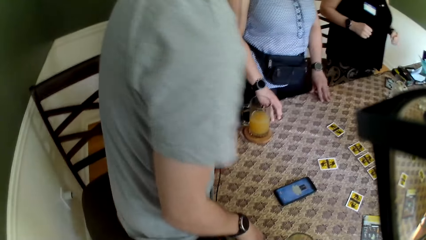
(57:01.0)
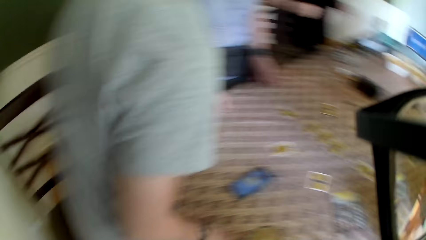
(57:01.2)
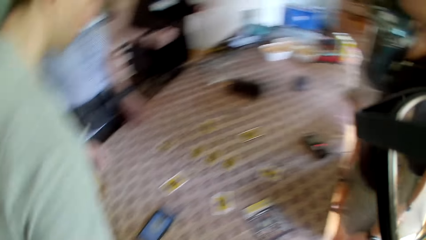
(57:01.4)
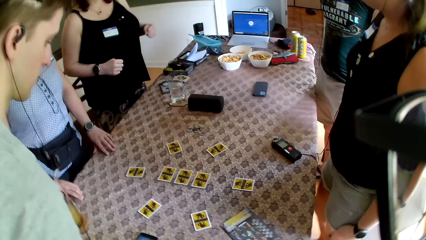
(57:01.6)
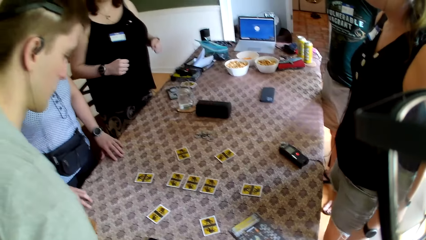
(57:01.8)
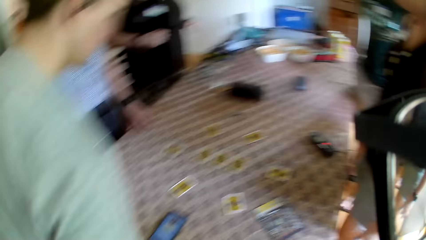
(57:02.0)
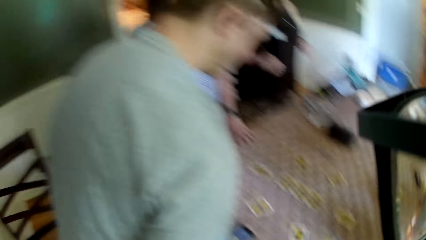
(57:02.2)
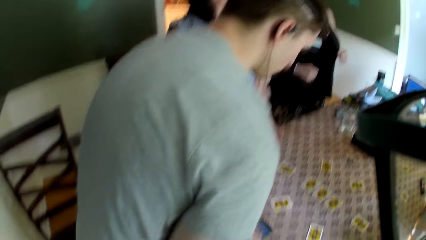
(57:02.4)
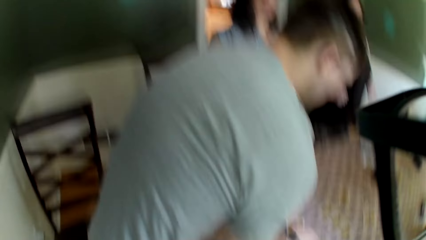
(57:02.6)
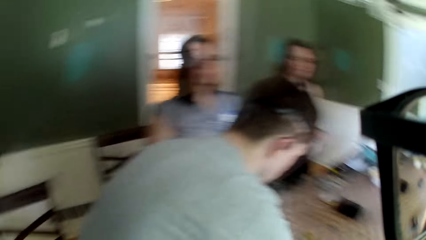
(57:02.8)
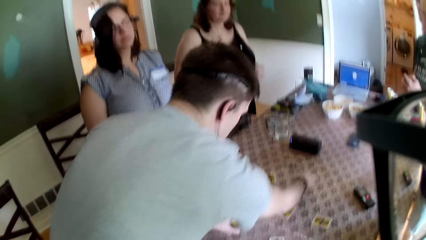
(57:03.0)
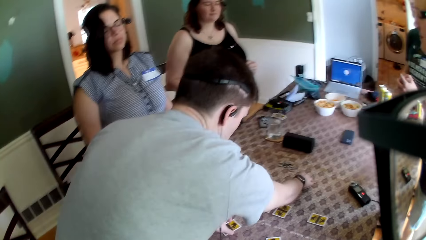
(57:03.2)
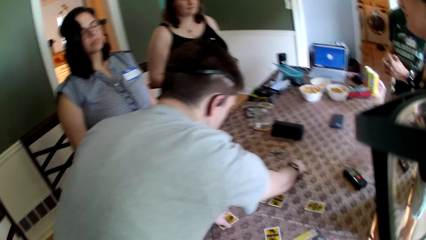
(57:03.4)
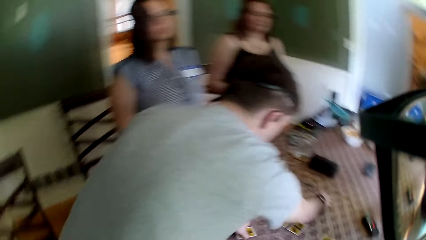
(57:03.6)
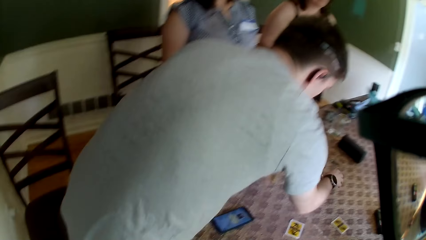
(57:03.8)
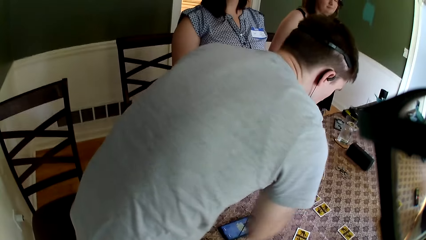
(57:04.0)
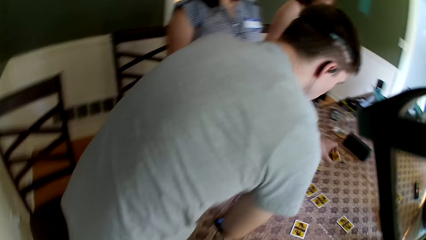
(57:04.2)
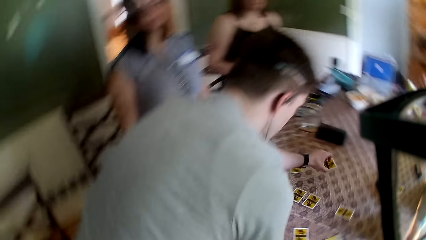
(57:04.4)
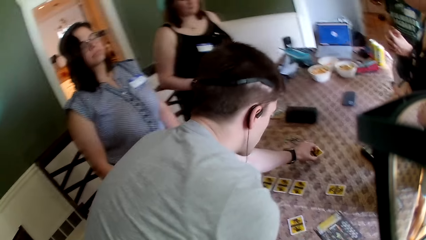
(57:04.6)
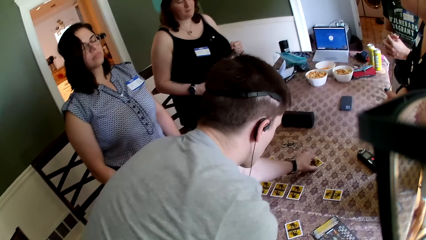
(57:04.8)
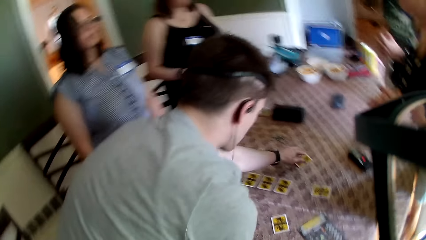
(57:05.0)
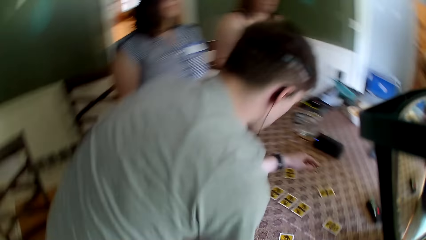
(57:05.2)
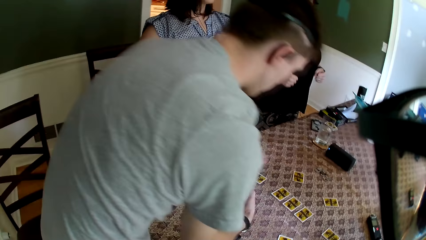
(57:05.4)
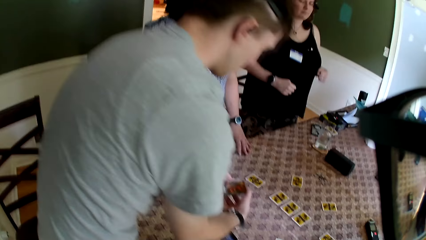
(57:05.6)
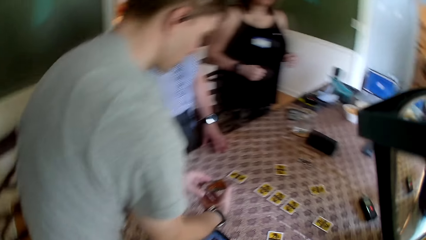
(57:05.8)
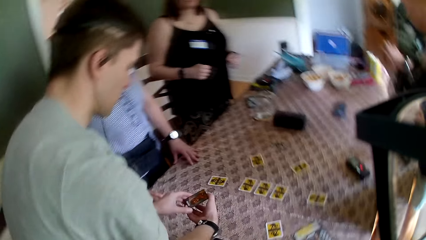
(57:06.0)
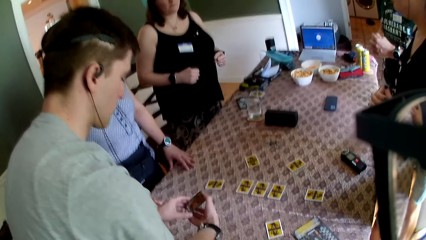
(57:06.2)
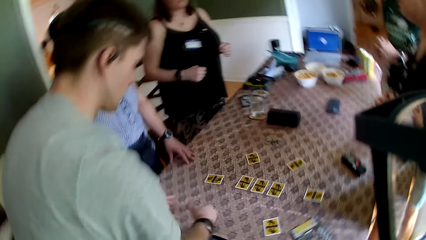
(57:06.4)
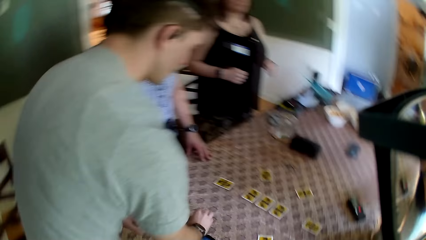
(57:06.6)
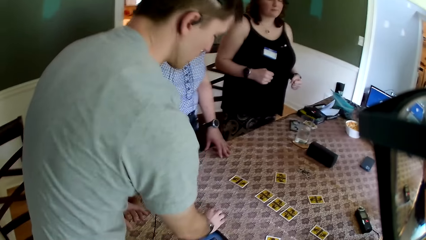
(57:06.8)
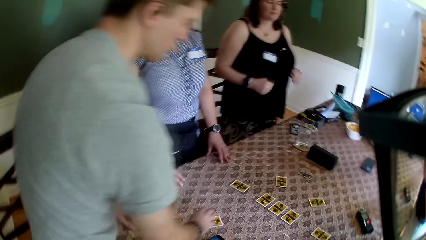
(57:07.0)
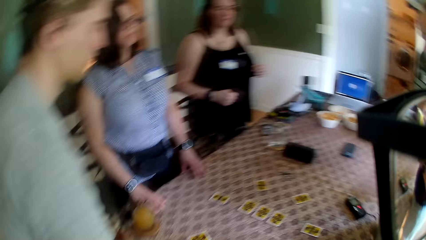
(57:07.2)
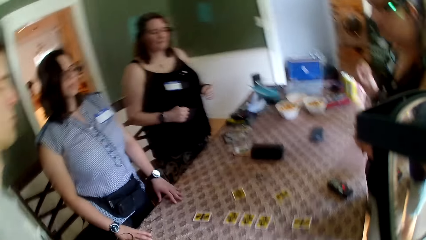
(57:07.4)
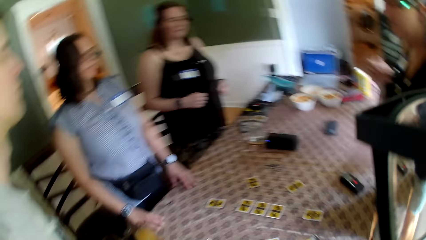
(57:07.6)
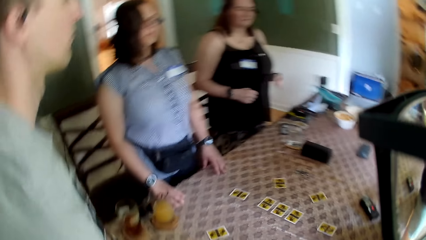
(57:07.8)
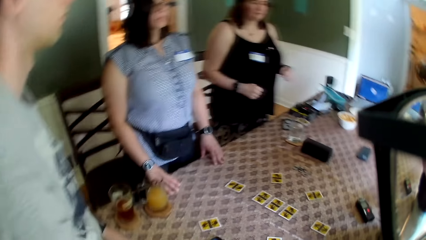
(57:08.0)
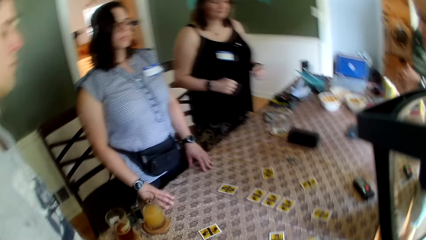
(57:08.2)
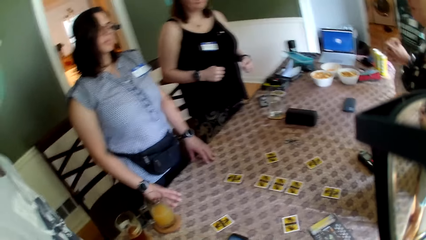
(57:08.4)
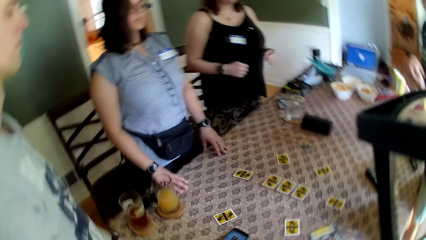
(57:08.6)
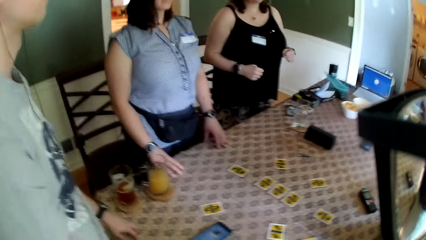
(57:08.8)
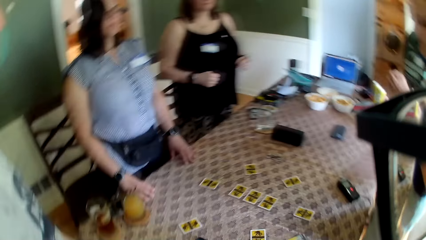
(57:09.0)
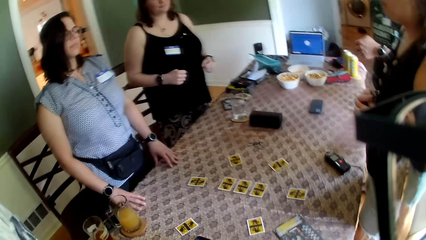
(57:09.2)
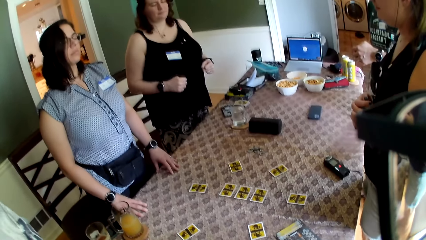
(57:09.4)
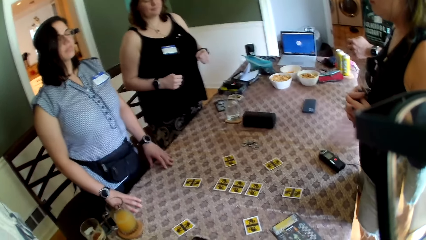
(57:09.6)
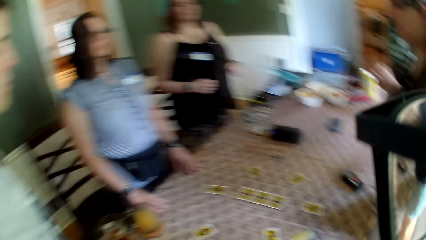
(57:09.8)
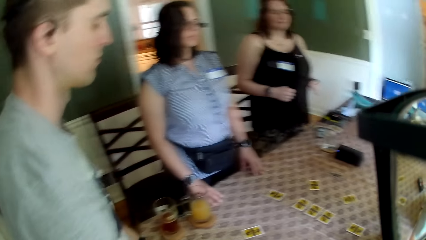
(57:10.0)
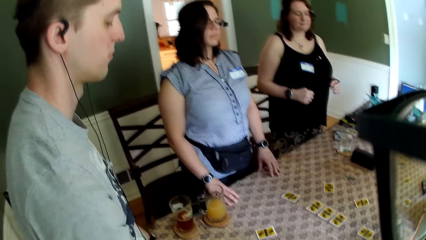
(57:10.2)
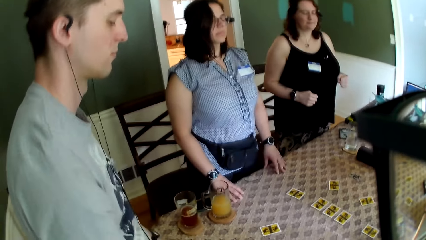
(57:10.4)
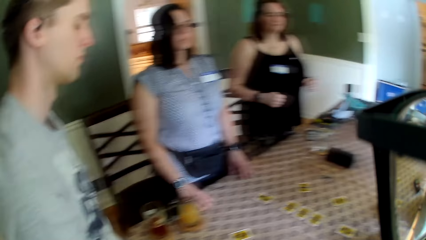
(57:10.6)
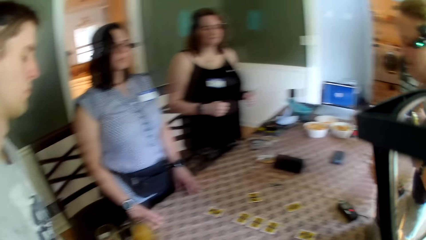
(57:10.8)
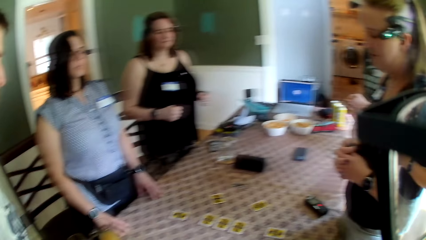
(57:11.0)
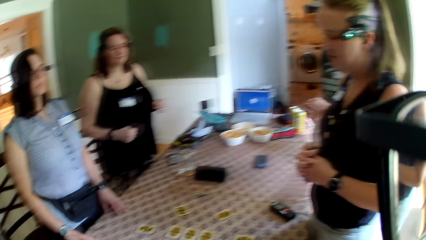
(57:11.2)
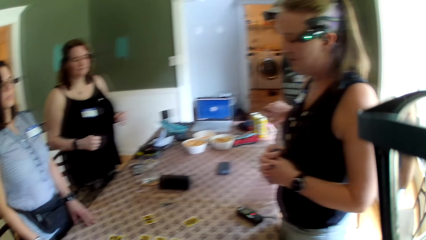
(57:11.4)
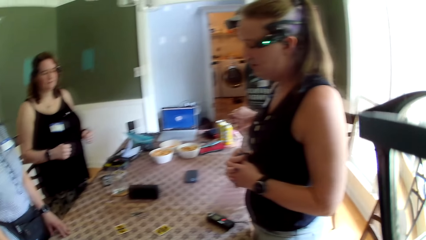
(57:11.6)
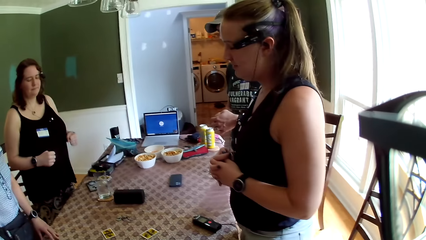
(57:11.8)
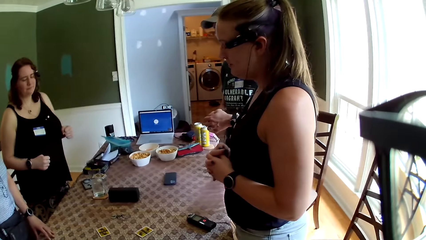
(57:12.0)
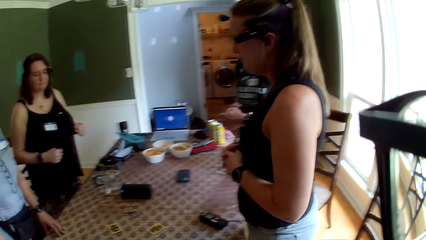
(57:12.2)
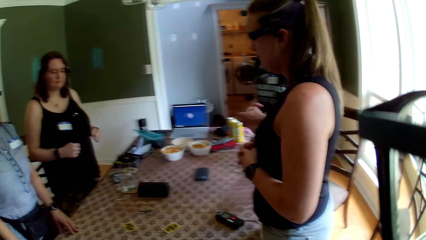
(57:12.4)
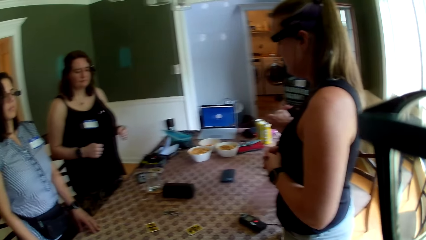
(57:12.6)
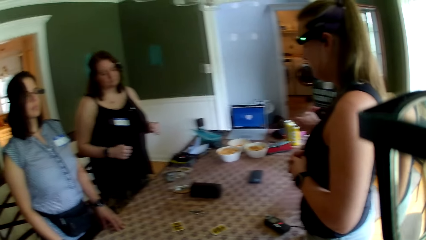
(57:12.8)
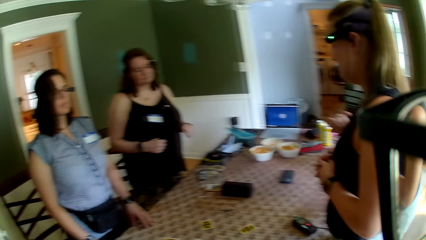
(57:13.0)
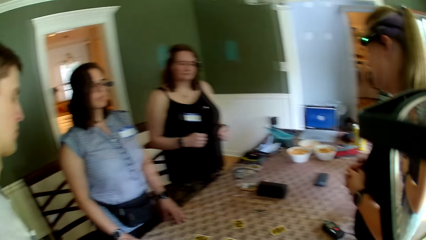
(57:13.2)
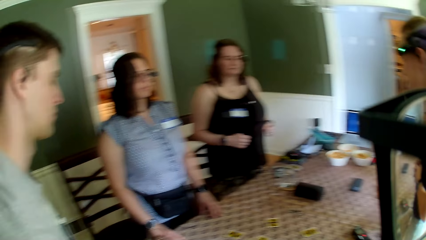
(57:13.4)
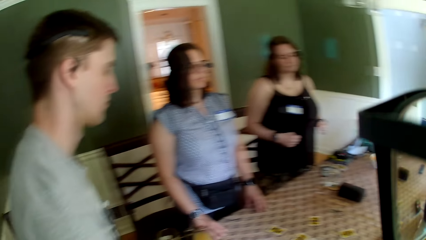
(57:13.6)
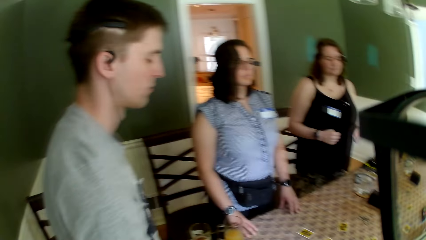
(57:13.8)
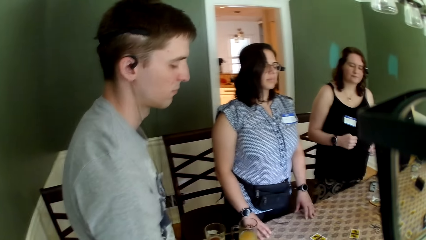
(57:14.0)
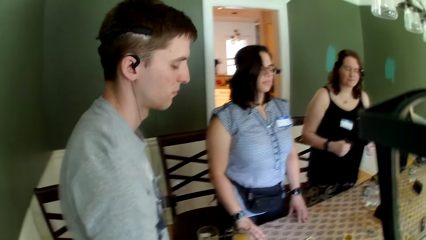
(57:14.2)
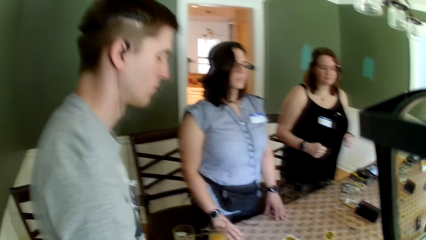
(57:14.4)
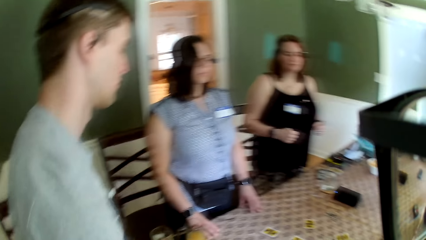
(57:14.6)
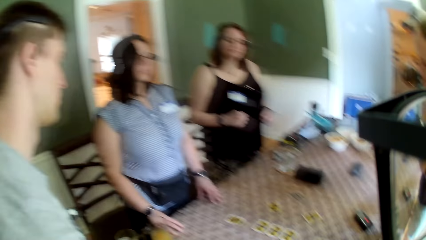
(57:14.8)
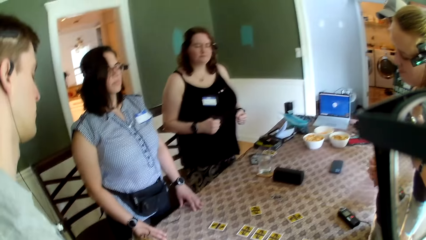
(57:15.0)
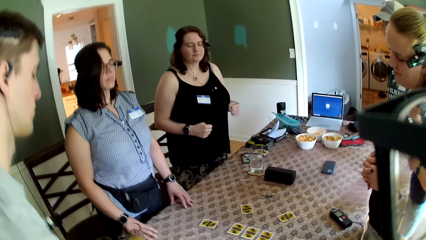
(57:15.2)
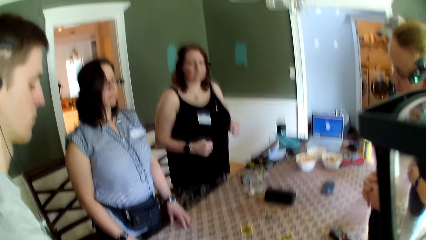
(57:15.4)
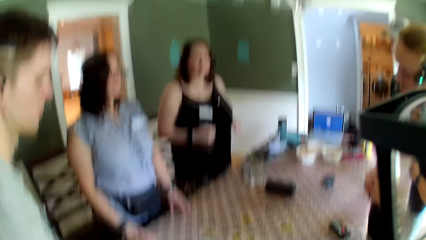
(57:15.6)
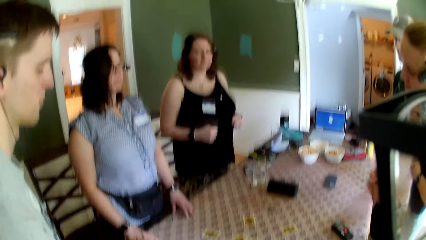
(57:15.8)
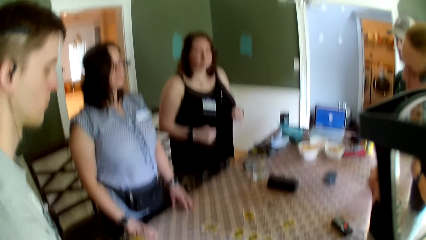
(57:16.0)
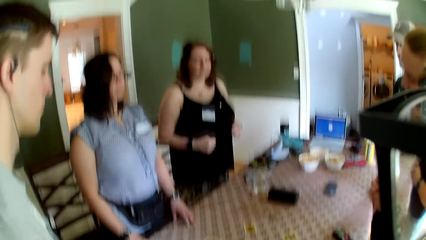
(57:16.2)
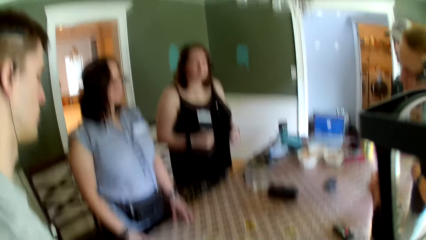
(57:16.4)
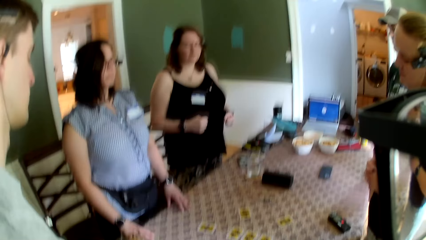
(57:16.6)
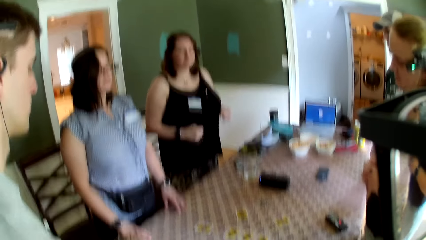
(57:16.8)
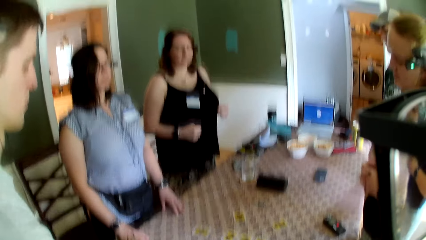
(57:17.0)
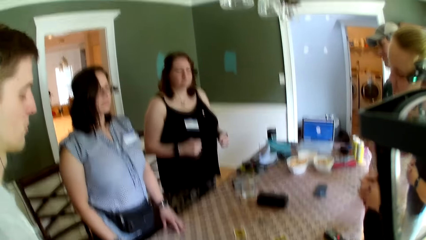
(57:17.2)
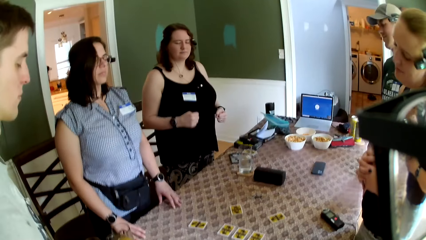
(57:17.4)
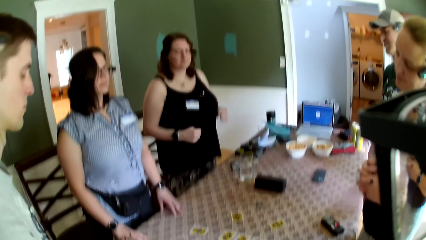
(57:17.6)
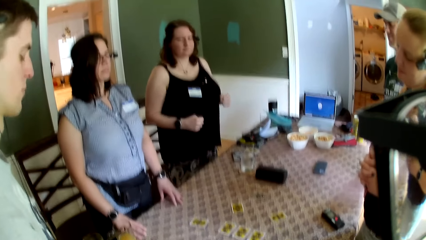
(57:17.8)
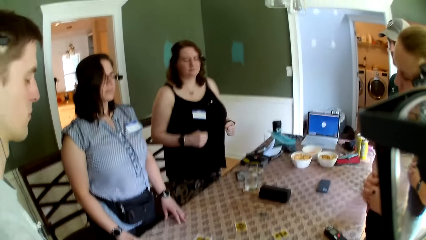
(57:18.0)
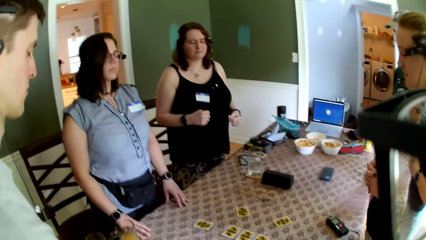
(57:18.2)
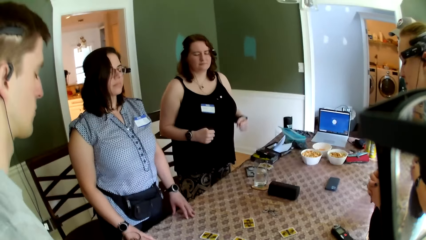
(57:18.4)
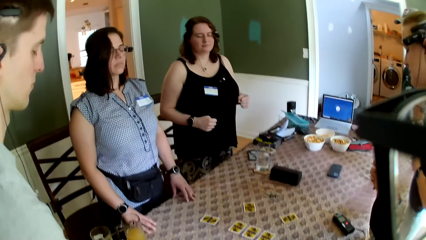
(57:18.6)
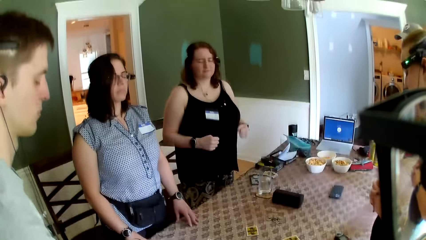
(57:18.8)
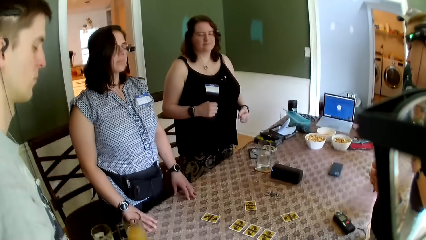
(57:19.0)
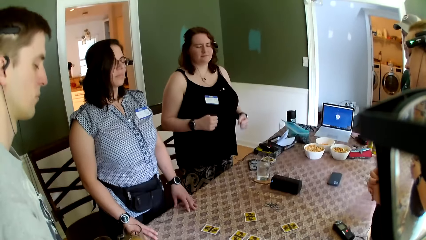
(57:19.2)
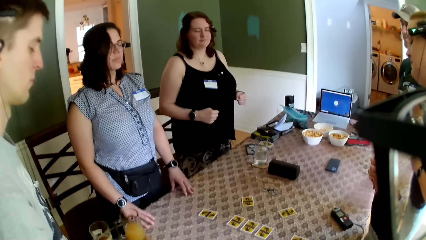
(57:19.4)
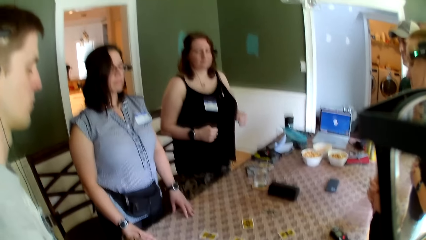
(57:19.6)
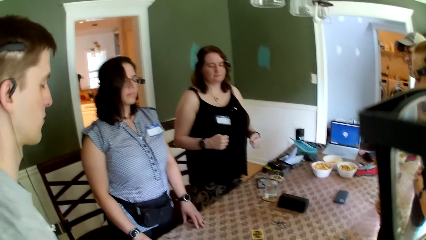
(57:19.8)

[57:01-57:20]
The man exchanges two role cards on the table with his hands. The man touches the cards. The man checks the role cards in his right hand. The man drops the role card on the table with his right hand.
